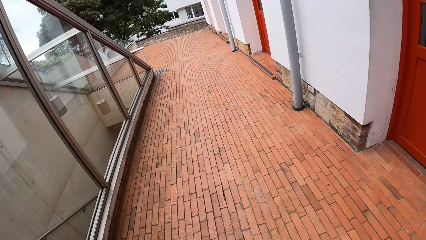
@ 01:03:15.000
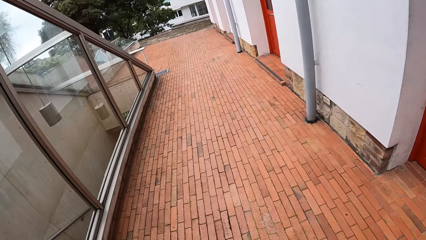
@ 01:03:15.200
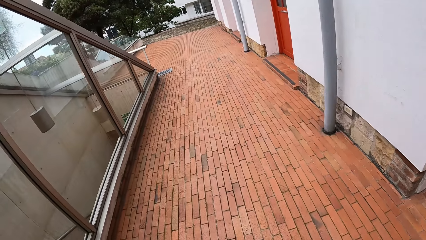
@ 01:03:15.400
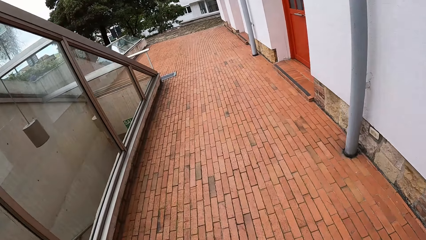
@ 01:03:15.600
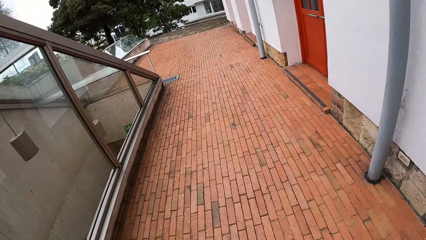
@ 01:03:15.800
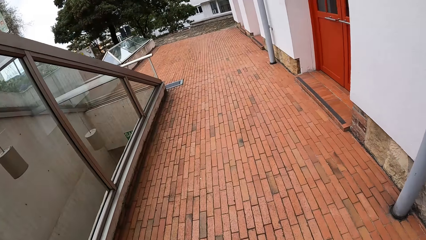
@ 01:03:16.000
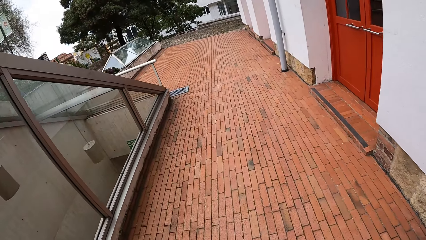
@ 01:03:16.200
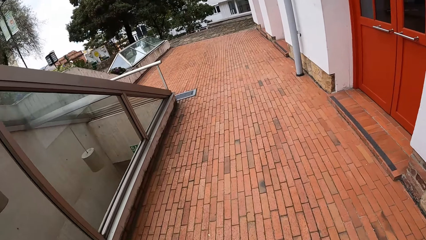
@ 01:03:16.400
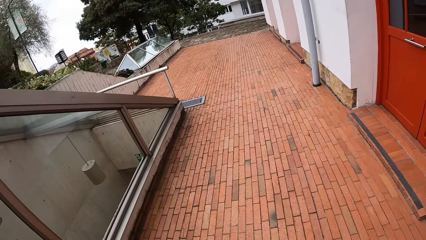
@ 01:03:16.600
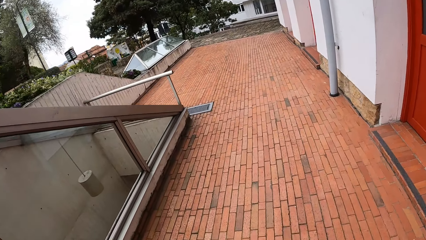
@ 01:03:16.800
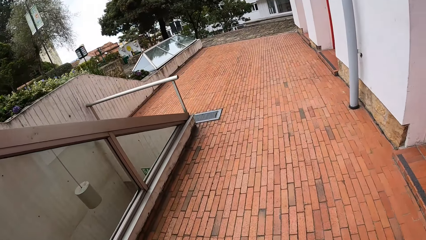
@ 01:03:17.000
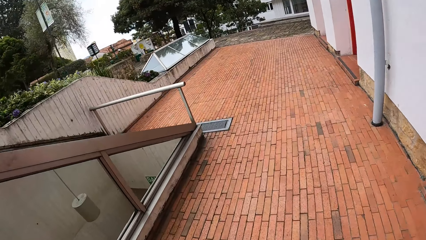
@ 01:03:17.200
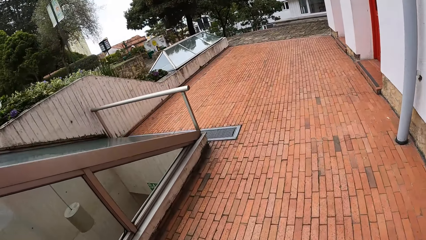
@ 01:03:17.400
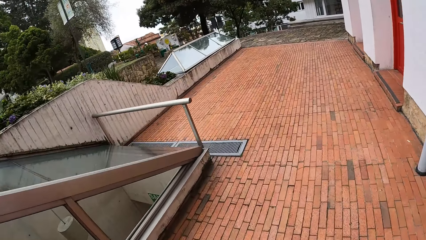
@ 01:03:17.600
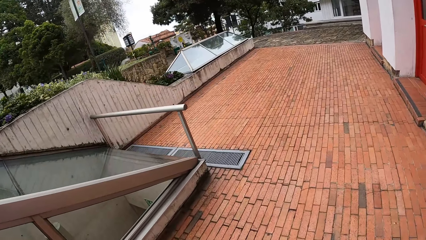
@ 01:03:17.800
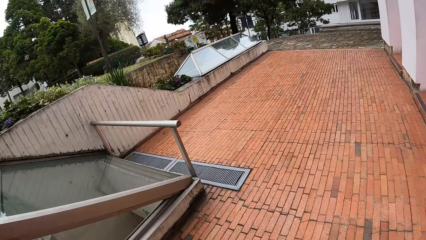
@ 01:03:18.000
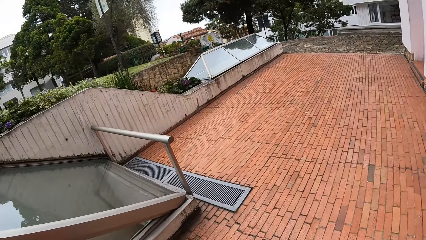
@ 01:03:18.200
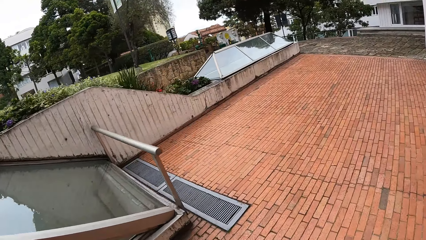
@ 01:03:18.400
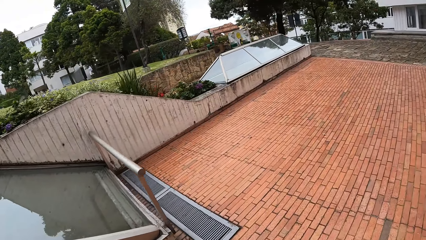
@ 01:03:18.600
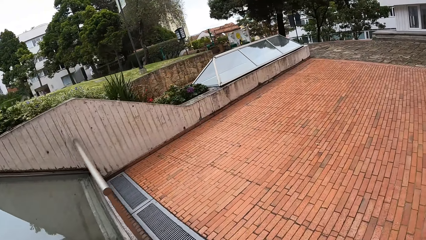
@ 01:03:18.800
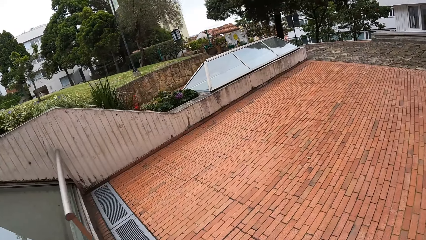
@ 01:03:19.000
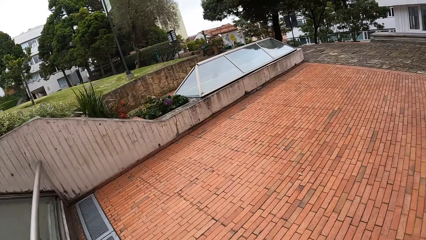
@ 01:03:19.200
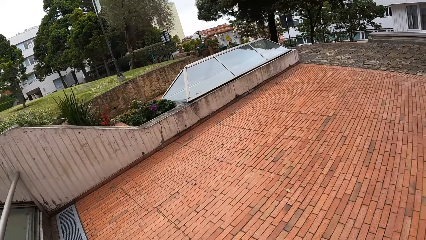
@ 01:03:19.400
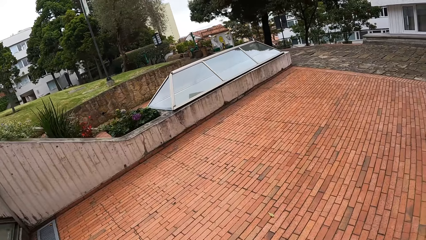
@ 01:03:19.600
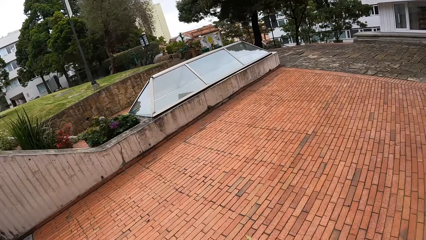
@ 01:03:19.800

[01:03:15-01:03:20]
The camera wearer walks along a walkway.

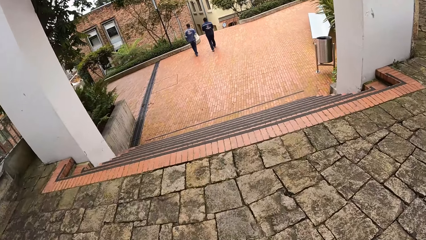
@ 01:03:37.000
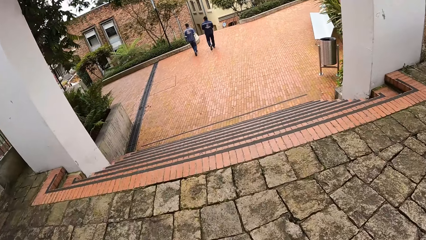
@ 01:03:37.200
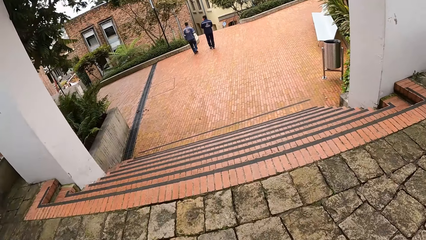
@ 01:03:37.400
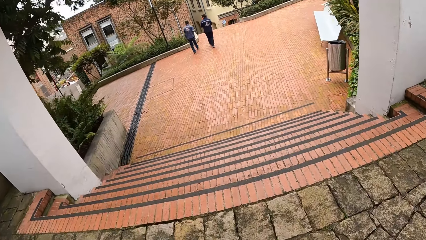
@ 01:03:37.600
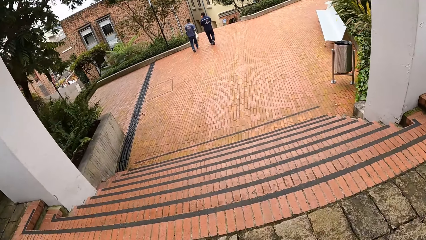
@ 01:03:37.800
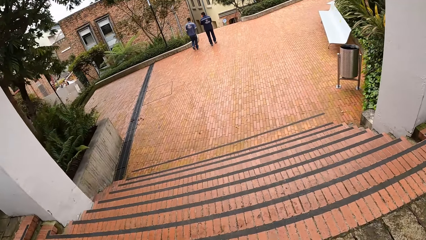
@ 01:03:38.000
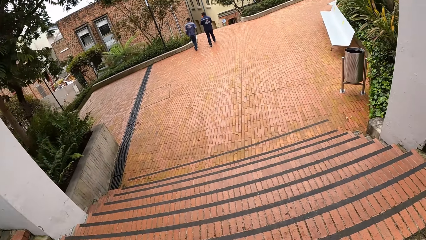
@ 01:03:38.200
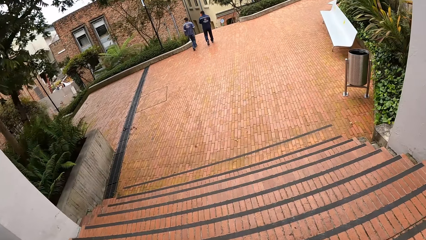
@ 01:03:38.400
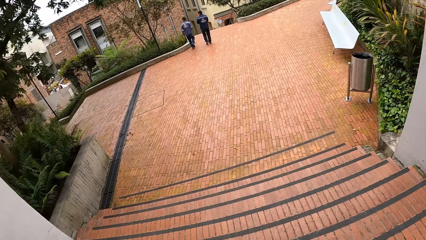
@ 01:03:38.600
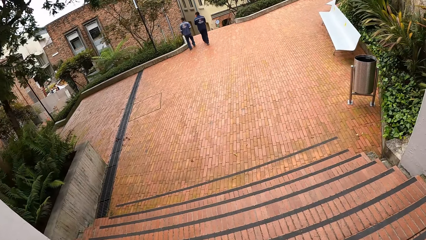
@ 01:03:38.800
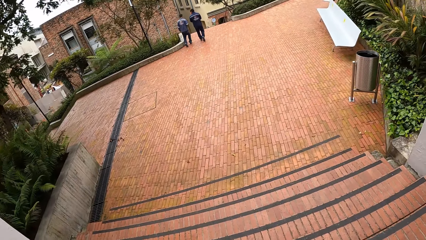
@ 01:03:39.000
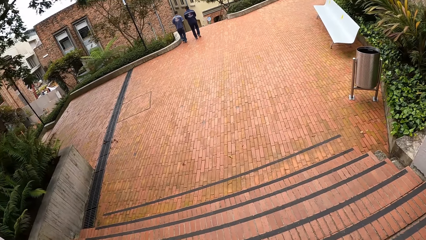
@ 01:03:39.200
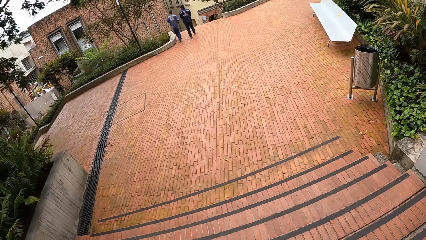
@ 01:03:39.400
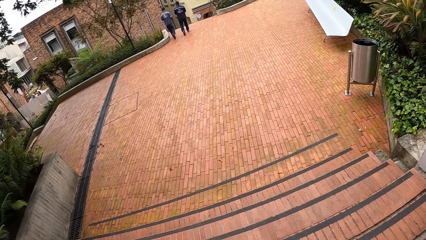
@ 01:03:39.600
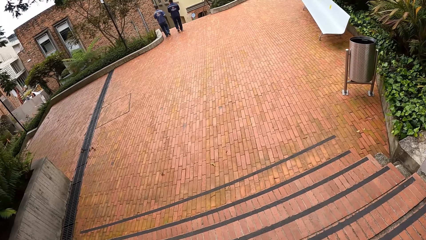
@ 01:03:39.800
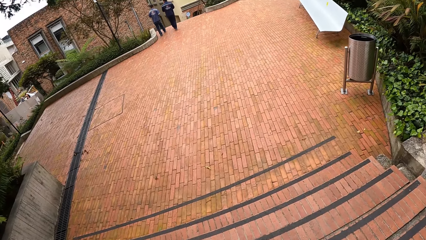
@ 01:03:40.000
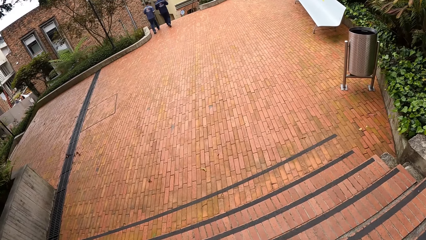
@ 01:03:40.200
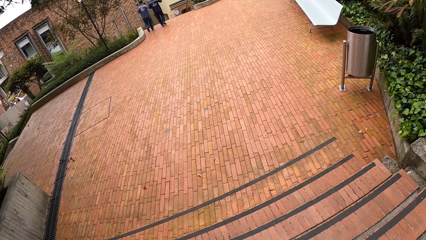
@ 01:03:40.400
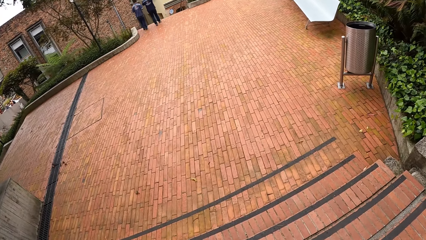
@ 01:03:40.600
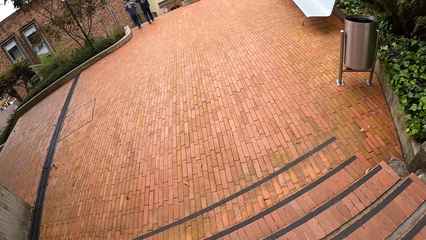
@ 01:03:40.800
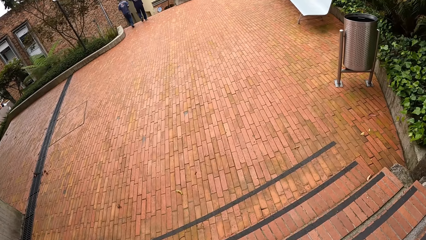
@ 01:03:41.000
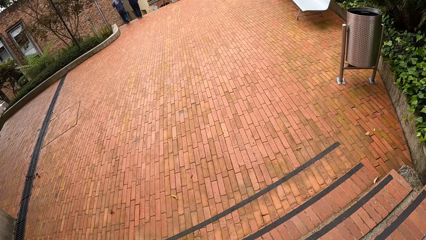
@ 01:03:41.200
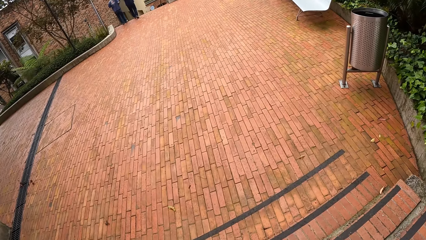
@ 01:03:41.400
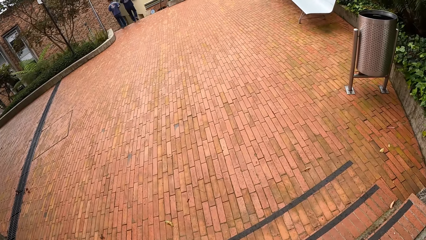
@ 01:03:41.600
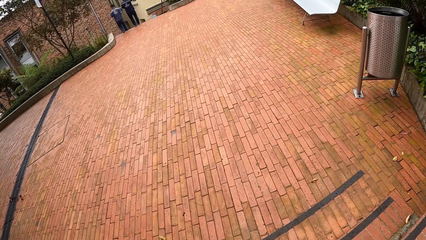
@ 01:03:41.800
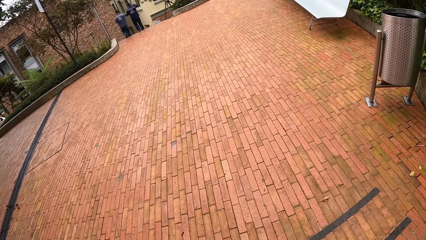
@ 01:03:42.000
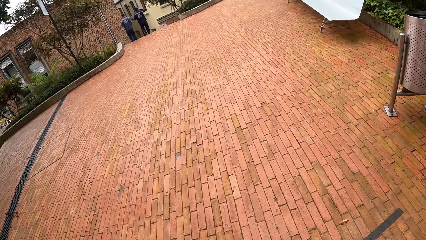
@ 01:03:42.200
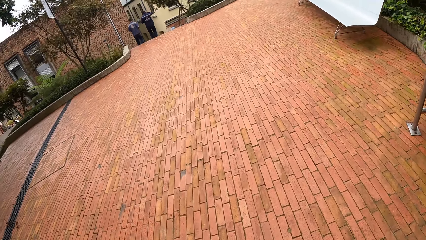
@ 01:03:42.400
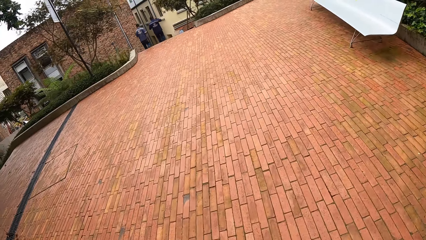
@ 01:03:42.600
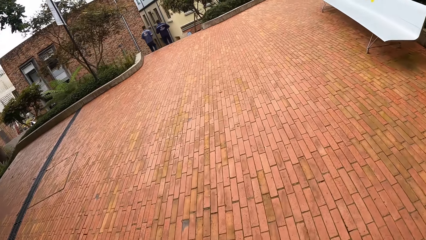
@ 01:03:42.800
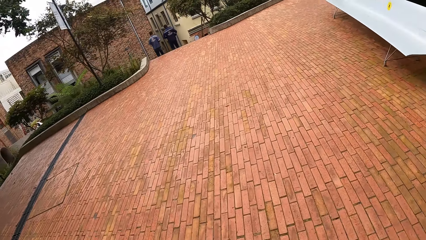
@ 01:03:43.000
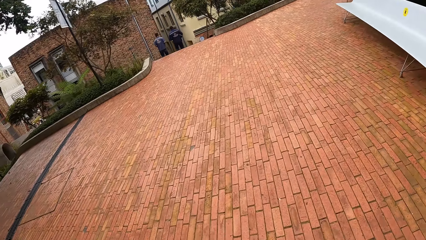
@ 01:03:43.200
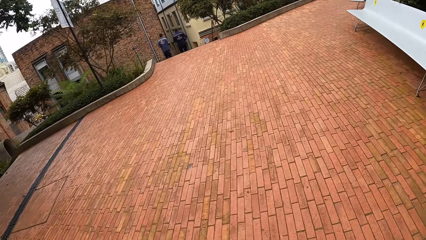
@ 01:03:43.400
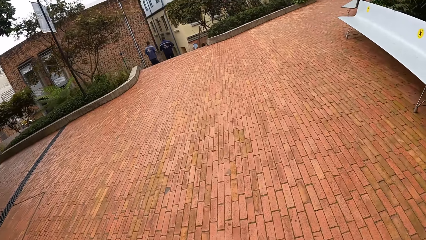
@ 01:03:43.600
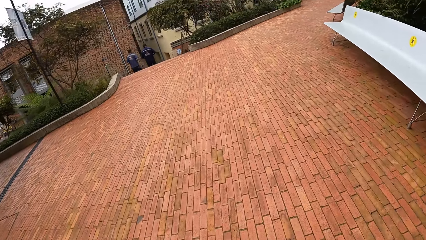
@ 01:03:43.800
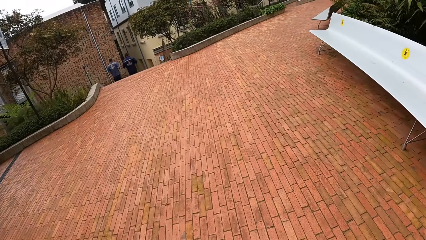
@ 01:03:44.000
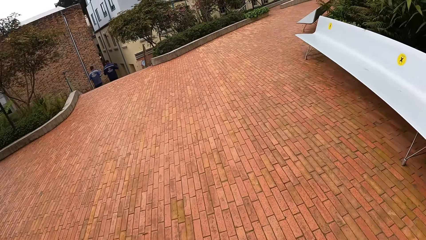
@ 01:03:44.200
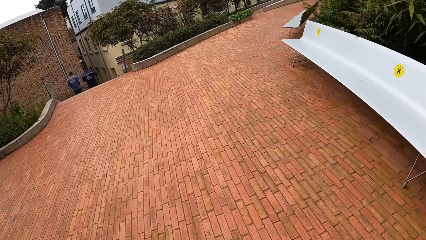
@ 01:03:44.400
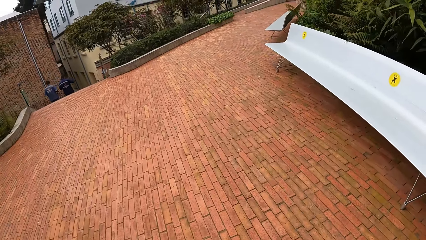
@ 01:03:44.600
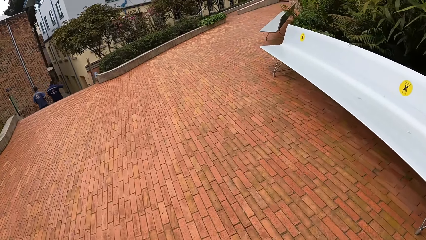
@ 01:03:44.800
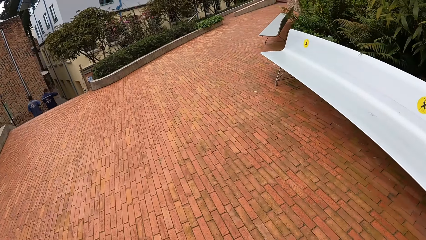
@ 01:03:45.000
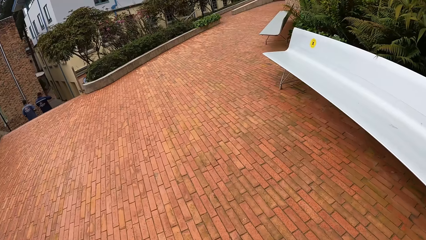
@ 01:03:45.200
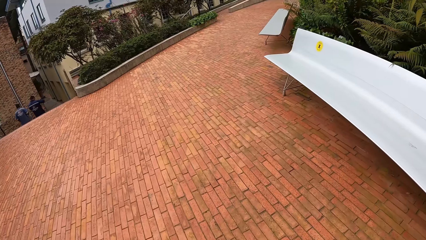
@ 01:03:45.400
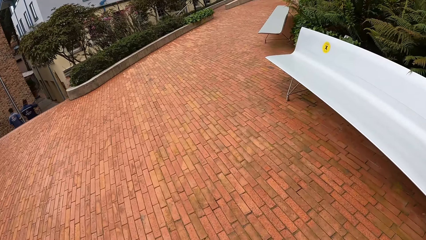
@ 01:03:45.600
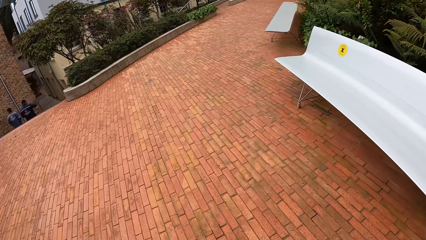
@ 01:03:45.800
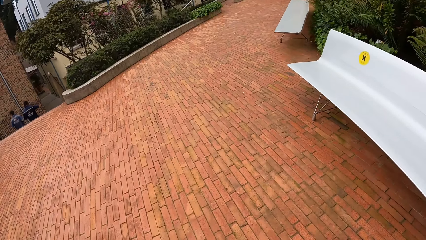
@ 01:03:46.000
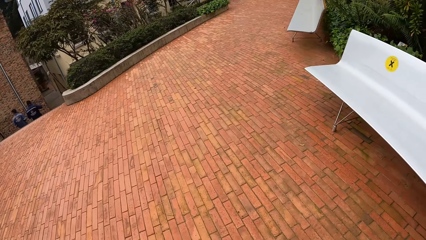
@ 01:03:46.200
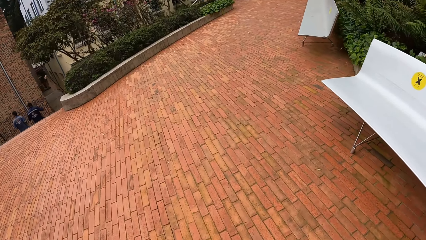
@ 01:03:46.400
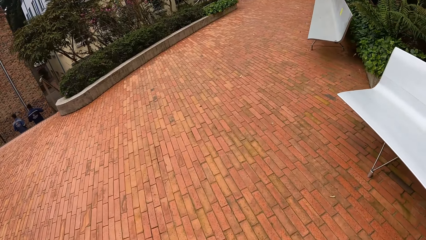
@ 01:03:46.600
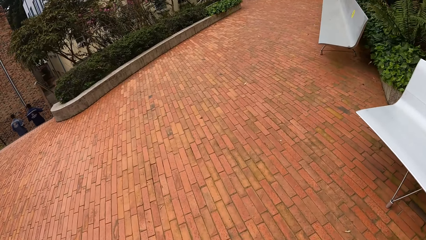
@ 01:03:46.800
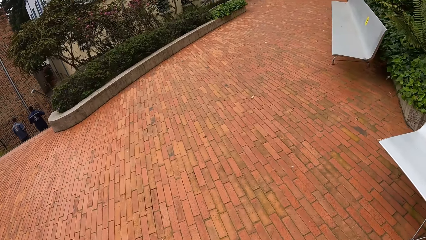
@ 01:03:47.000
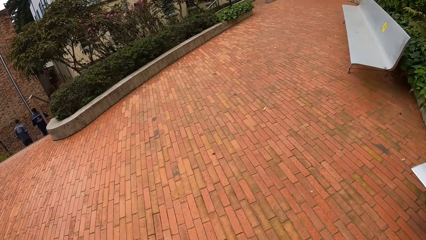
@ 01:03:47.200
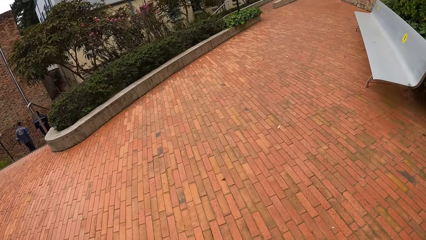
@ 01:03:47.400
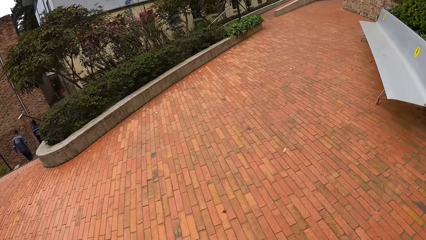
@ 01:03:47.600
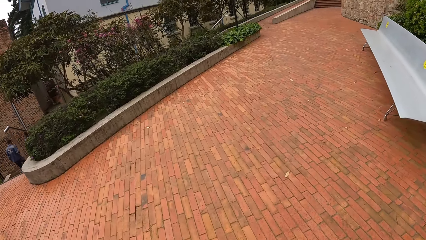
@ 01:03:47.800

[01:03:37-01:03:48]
The camera wearer walks down a staircase. They move around.
